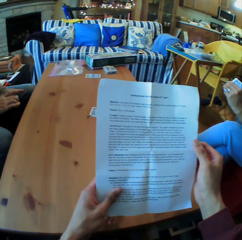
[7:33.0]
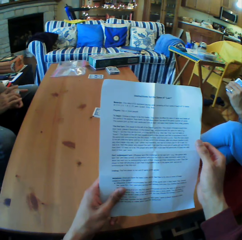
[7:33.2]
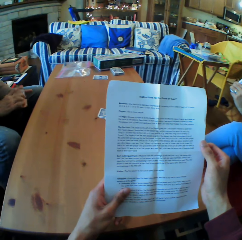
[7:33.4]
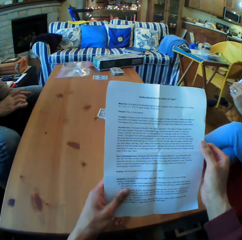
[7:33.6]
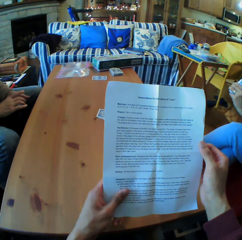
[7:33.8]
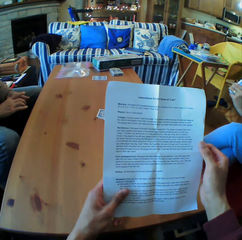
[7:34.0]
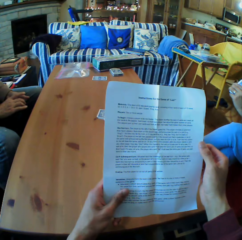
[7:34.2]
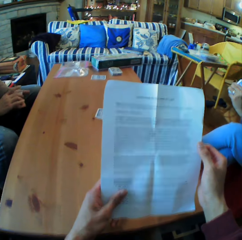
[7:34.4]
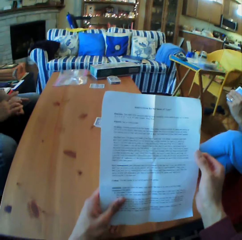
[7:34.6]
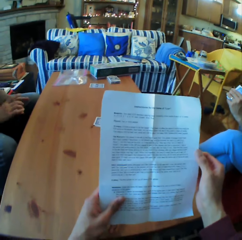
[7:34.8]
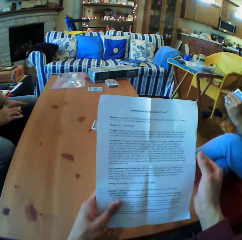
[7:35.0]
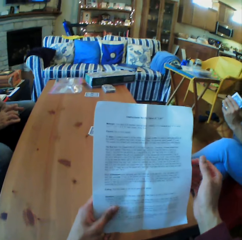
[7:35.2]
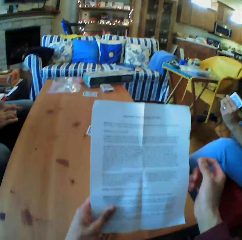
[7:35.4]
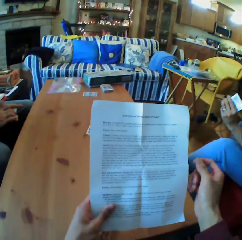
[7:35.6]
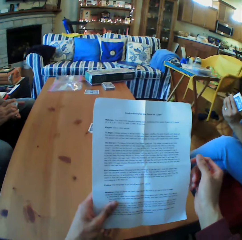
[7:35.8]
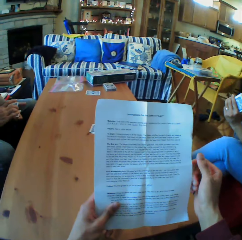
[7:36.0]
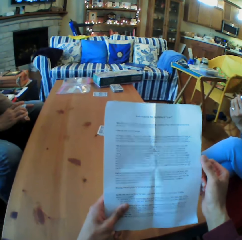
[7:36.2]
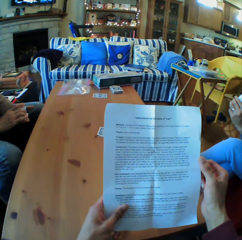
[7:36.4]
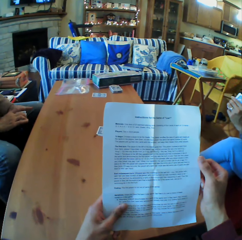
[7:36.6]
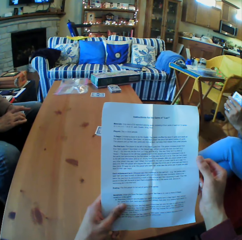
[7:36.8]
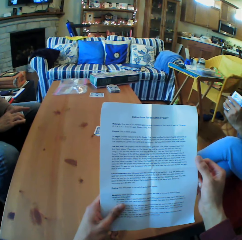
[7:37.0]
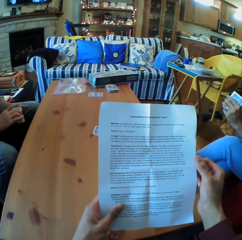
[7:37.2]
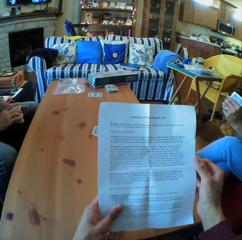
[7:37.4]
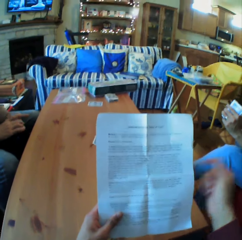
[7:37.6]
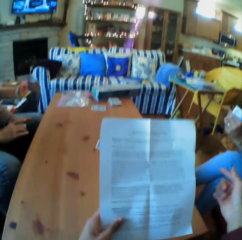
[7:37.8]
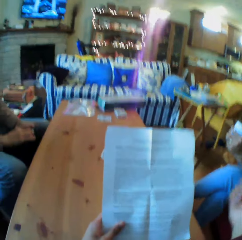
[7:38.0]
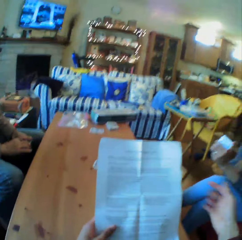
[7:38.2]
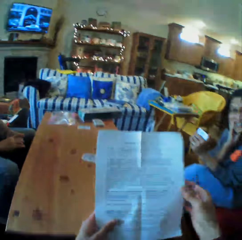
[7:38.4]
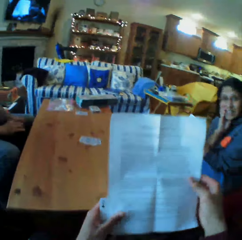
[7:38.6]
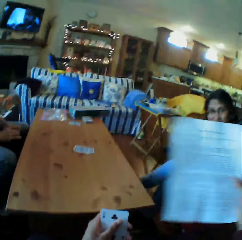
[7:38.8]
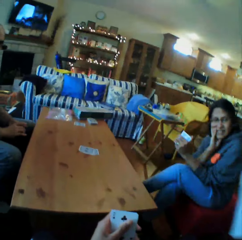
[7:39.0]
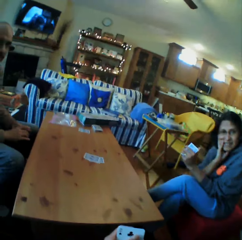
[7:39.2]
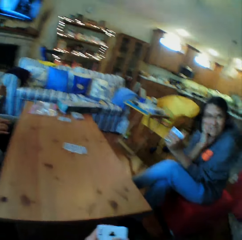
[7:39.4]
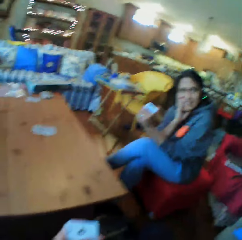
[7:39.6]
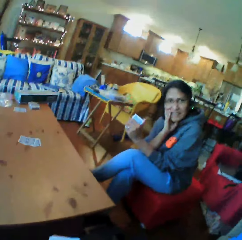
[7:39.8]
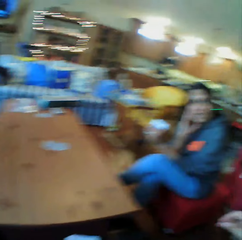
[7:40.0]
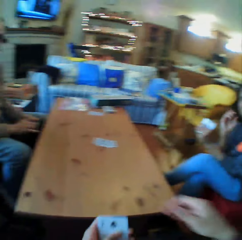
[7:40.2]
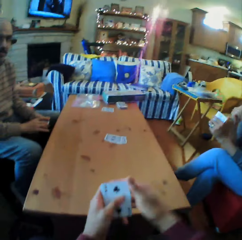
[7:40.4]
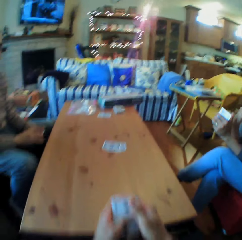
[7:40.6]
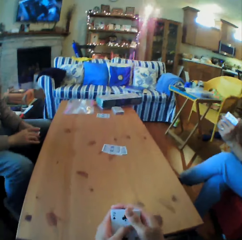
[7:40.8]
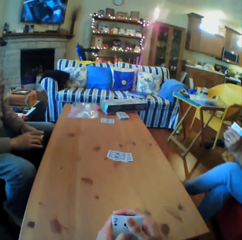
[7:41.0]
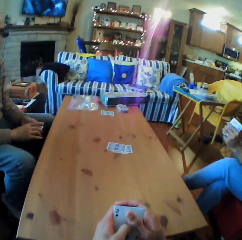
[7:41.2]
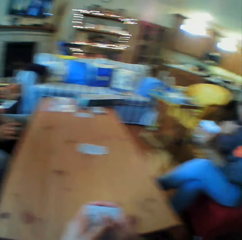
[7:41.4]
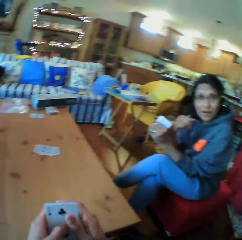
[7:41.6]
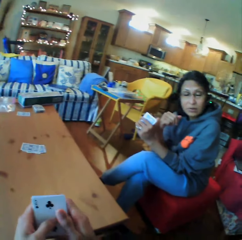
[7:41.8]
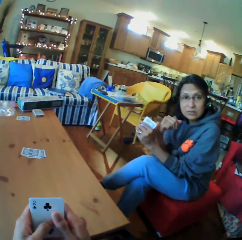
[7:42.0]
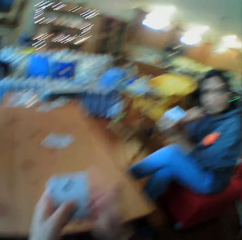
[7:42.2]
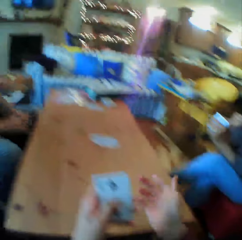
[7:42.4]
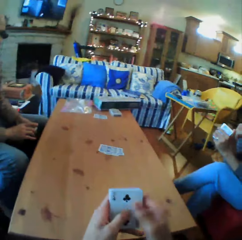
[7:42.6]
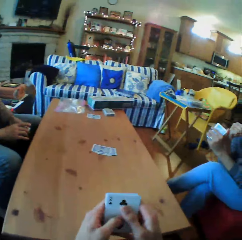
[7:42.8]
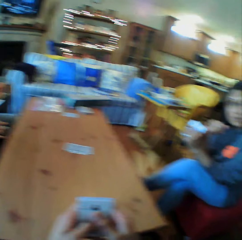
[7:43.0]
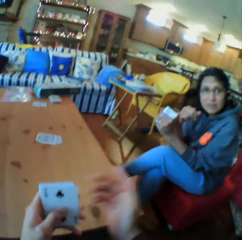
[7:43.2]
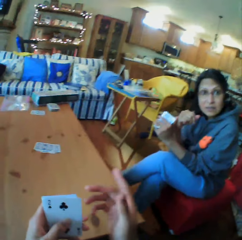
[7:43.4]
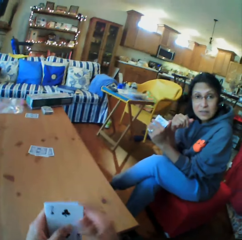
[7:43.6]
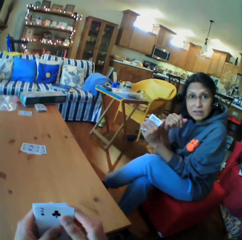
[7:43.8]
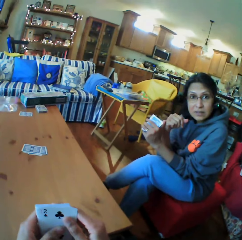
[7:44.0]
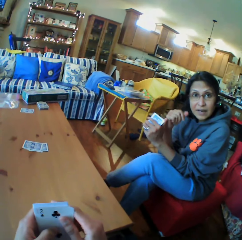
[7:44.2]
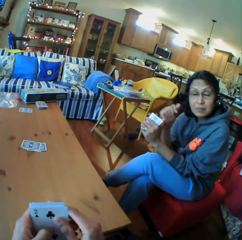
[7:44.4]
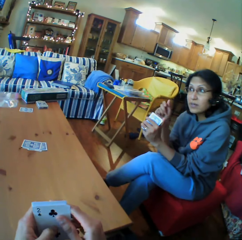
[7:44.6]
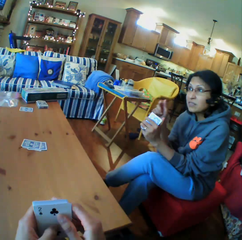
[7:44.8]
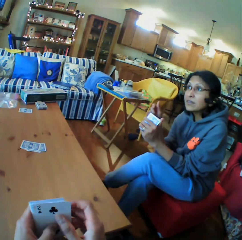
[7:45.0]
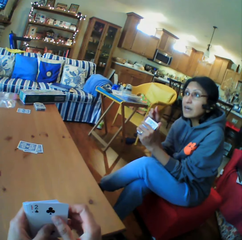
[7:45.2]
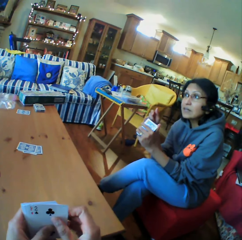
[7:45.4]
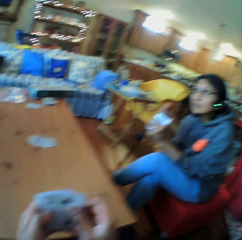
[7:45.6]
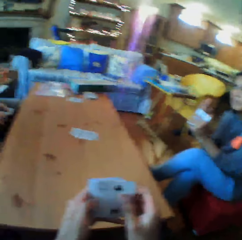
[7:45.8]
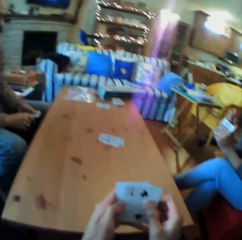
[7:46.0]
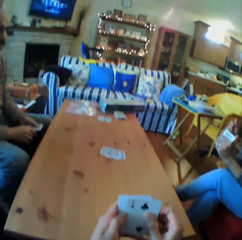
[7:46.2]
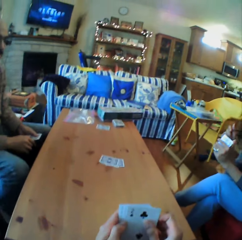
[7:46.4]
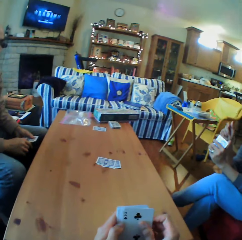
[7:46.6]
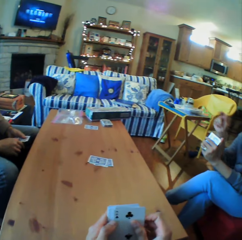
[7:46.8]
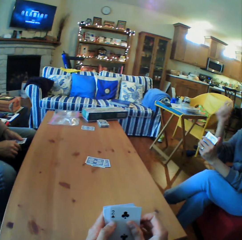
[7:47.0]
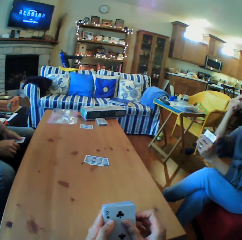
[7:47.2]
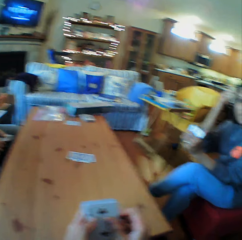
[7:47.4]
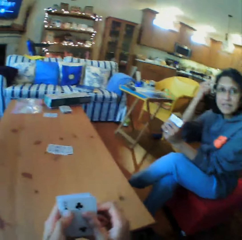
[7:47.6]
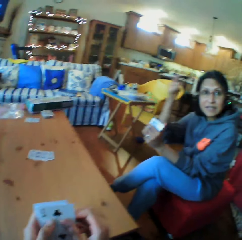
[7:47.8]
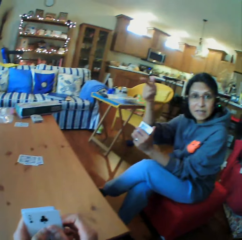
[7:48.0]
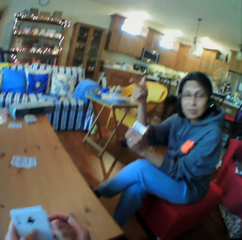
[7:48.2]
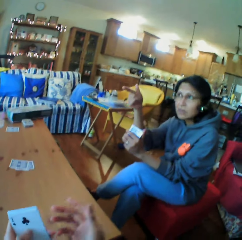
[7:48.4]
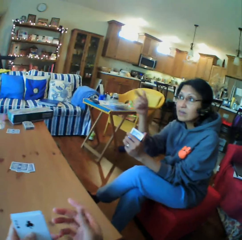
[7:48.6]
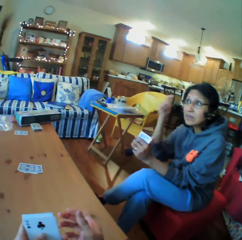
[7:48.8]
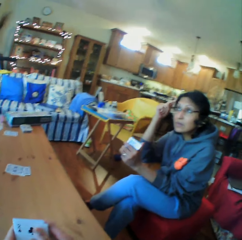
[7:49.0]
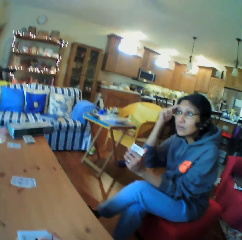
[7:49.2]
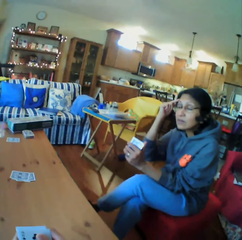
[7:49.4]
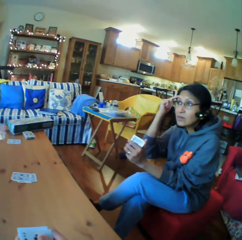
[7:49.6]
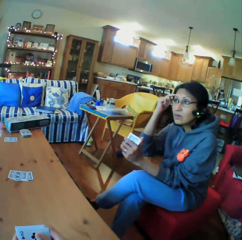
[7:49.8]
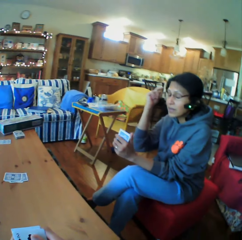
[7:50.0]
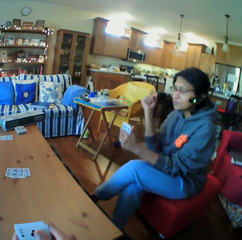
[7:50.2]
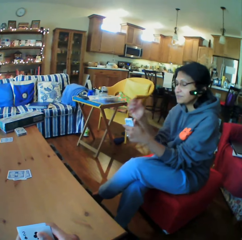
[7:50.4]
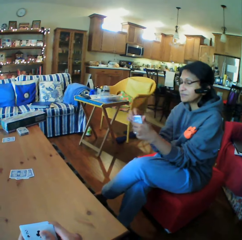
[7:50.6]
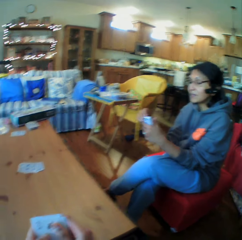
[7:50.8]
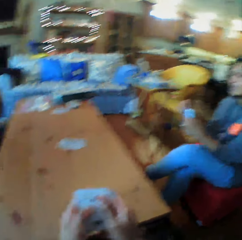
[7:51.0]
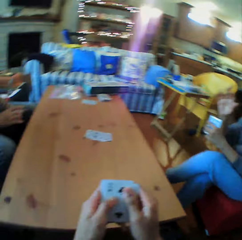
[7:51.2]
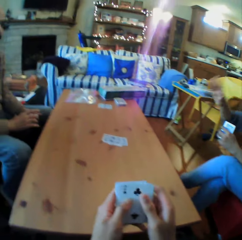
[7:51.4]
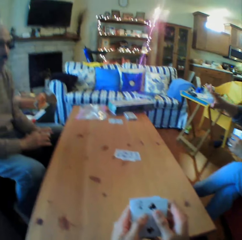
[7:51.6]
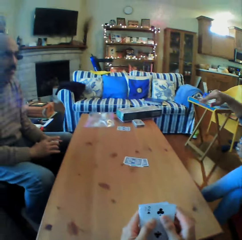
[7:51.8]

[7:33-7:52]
The camera wearer converses with a man and a woman. They look at the woman. They converse with the woman. The woman converses with the camera wearer. A person talks. The camera wearer converses with the woman.

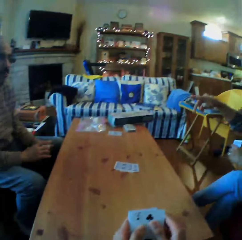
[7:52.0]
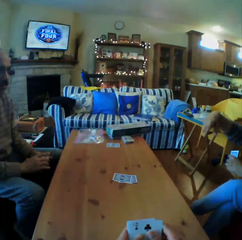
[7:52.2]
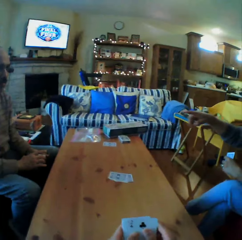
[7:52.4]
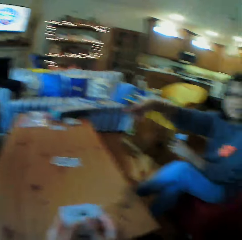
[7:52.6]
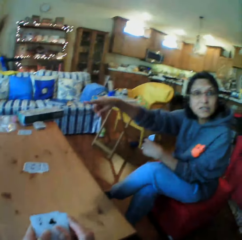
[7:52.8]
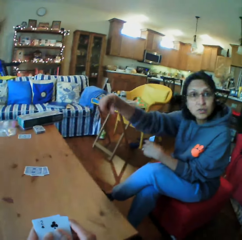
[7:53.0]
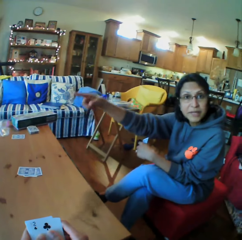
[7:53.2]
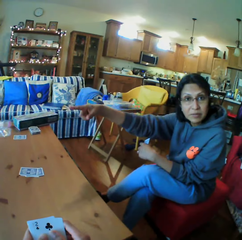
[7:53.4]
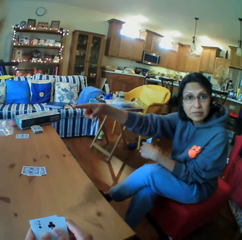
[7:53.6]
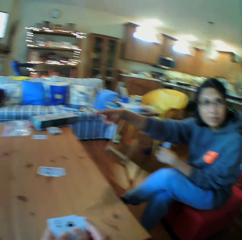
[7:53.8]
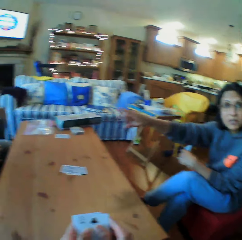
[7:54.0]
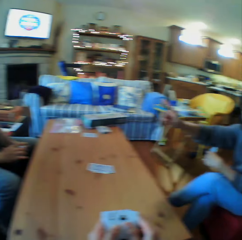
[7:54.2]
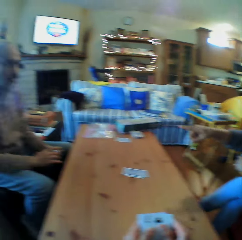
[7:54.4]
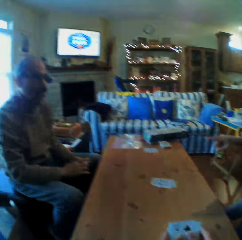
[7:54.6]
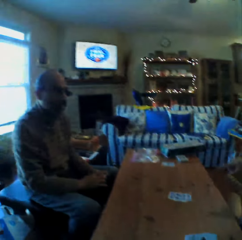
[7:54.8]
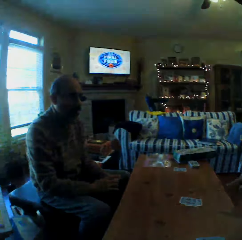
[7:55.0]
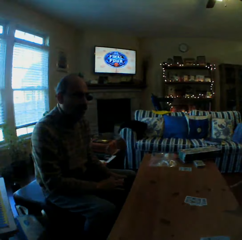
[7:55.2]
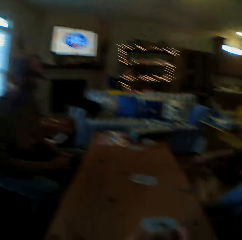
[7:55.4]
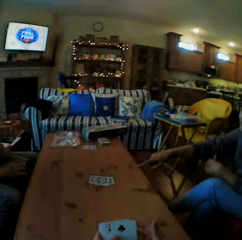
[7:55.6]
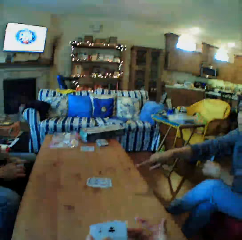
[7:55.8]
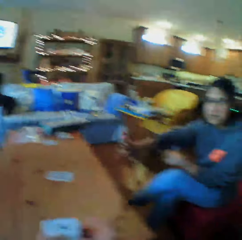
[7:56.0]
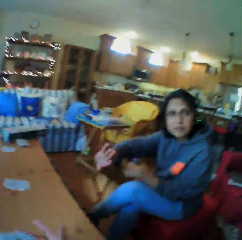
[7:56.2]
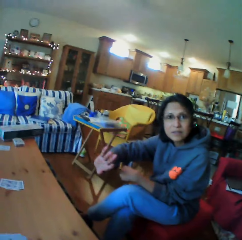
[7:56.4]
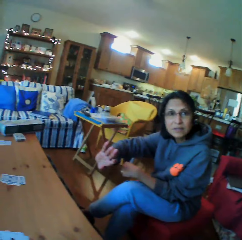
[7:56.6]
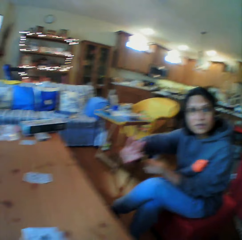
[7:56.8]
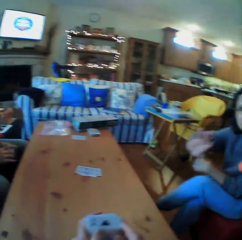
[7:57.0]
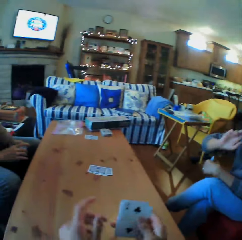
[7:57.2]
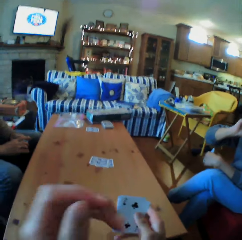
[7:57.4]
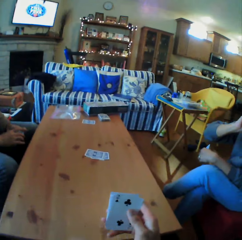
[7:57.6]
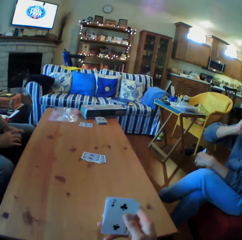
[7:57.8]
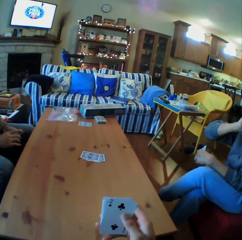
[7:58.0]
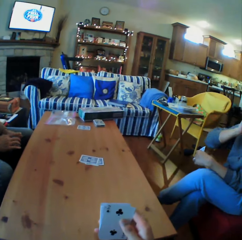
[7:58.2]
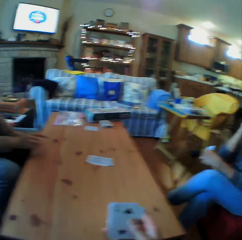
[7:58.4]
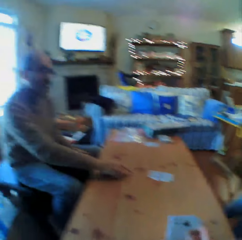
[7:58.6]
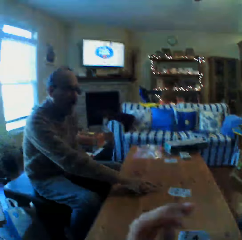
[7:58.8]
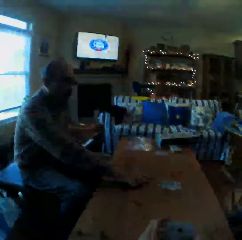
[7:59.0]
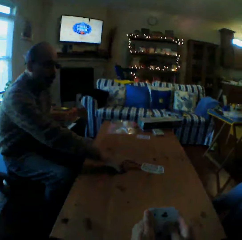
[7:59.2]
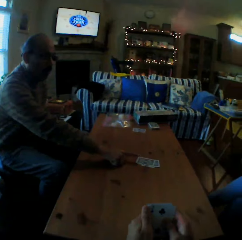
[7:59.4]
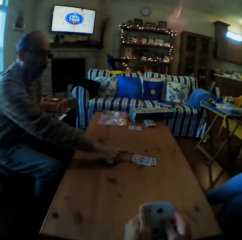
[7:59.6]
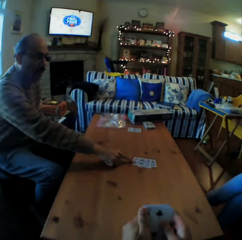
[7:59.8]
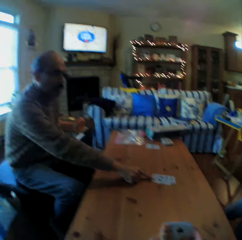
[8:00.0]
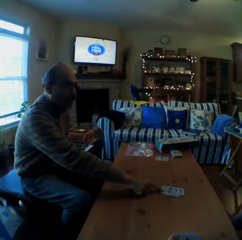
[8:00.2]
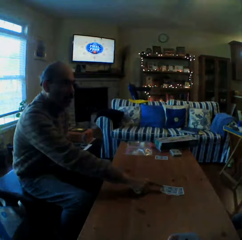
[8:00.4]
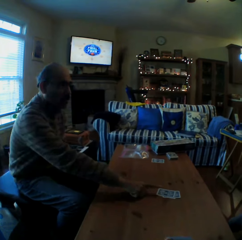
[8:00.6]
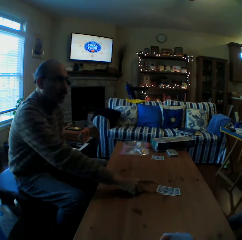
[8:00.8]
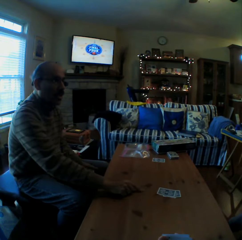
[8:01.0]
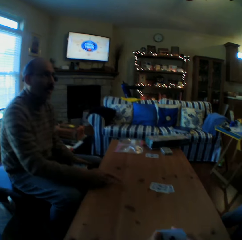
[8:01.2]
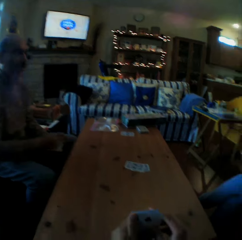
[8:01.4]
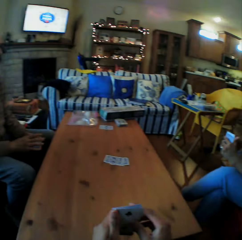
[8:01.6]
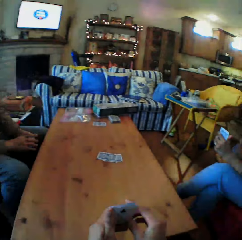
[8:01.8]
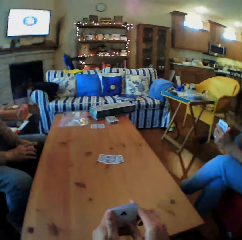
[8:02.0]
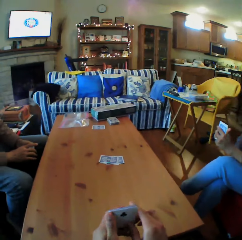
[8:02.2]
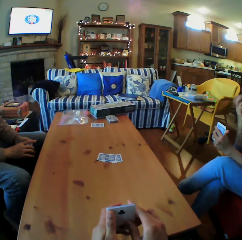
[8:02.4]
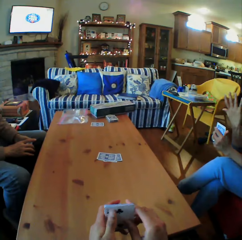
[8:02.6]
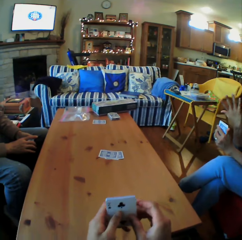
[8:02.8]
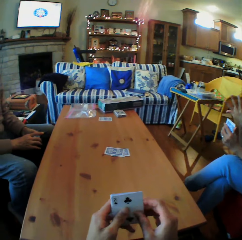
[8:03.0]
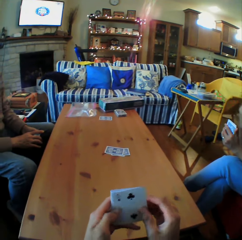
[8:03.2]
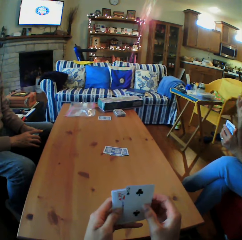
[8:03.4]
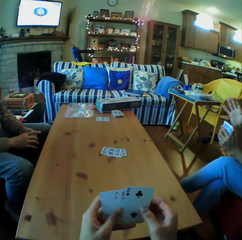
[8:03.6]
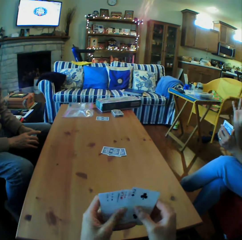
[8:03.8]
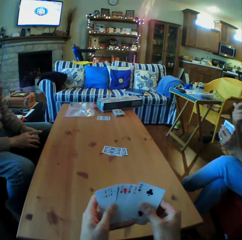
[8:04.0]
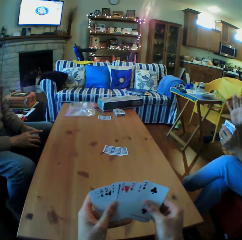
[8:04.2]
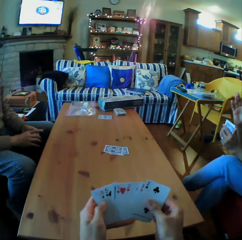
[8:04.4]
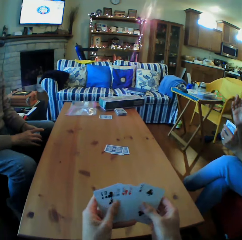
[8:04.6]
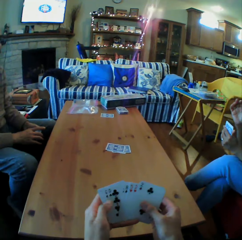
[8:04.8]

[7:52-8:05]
A woman converses with the camera wearer. The camera wearer looks at a man. He talks. He looks at the woman. He points at the cards. A person talks. The woman converses with the camera wearer. The camera wearer arranges the cards on his hands.
